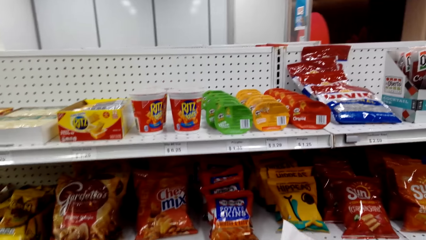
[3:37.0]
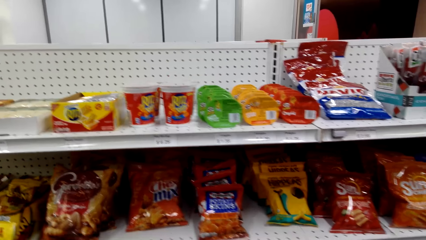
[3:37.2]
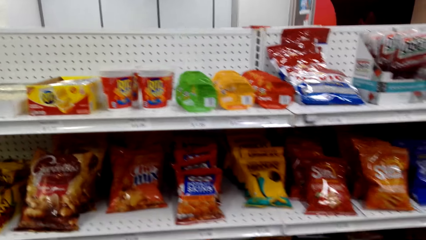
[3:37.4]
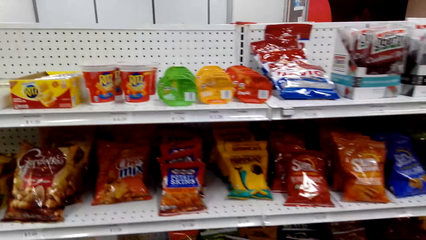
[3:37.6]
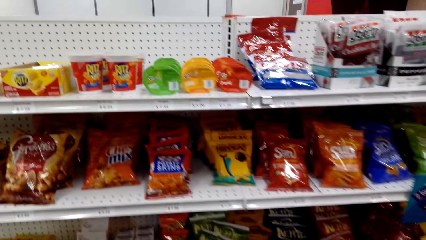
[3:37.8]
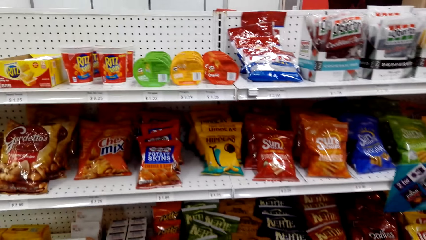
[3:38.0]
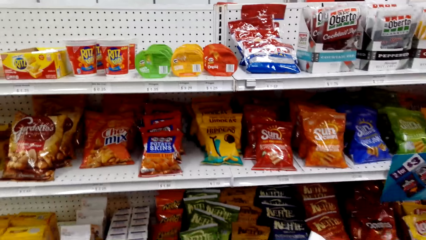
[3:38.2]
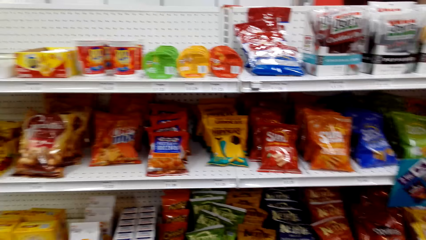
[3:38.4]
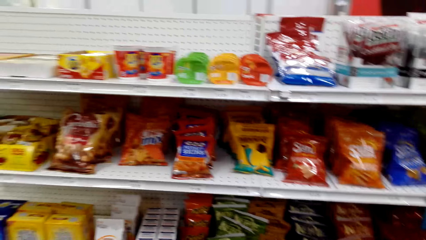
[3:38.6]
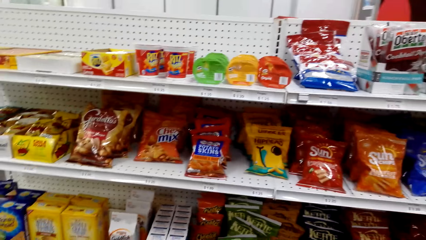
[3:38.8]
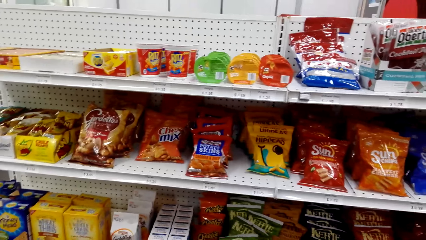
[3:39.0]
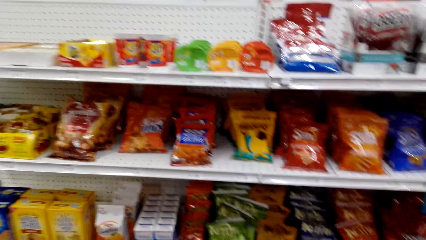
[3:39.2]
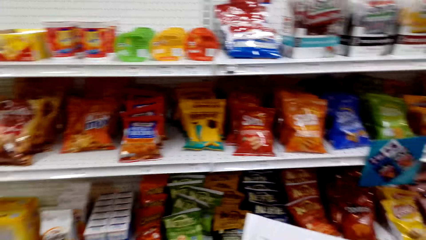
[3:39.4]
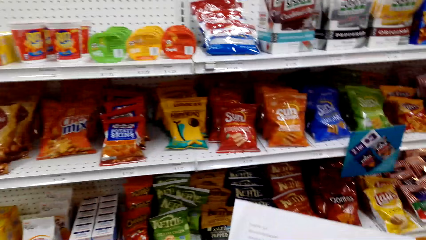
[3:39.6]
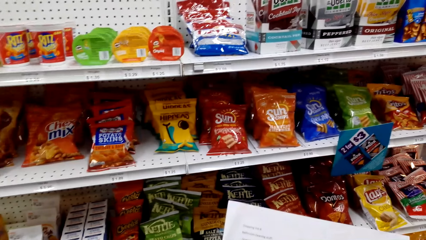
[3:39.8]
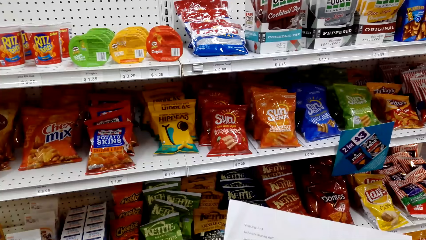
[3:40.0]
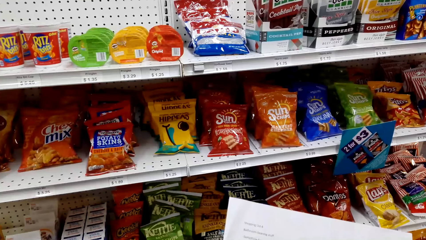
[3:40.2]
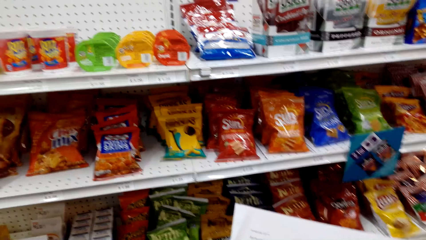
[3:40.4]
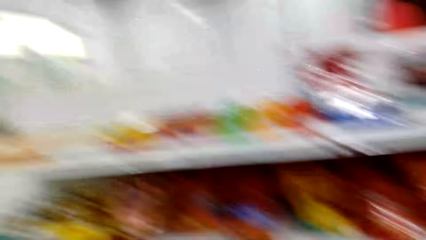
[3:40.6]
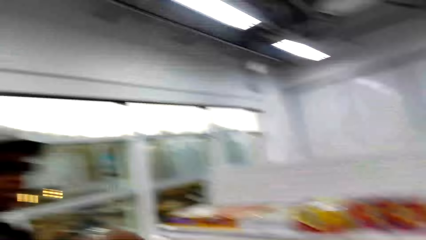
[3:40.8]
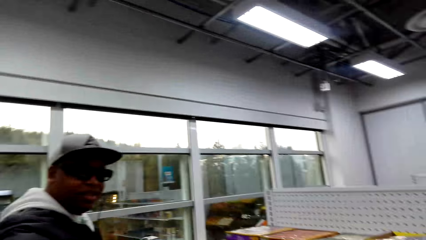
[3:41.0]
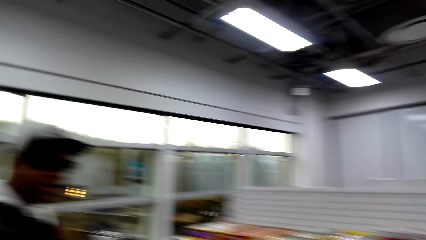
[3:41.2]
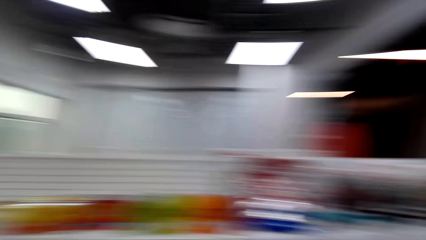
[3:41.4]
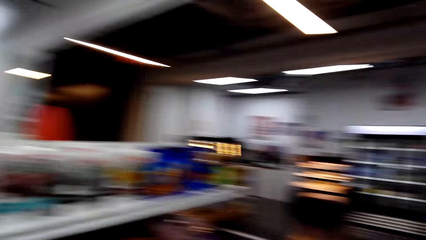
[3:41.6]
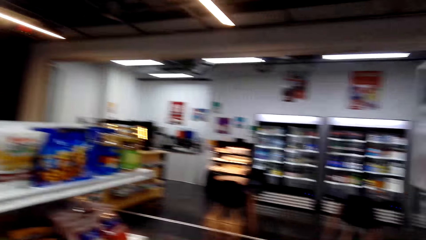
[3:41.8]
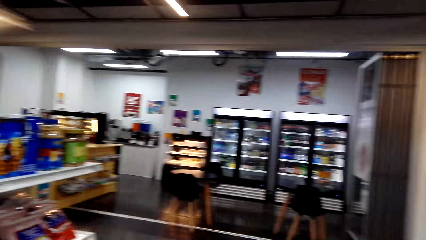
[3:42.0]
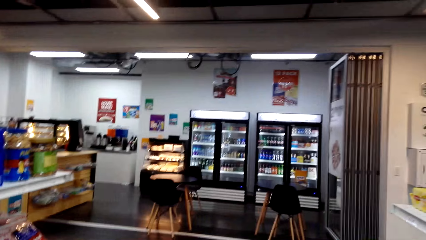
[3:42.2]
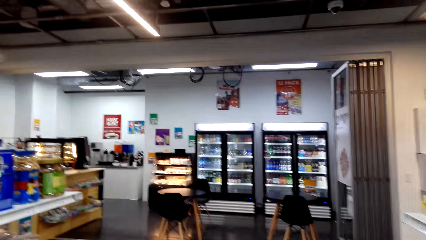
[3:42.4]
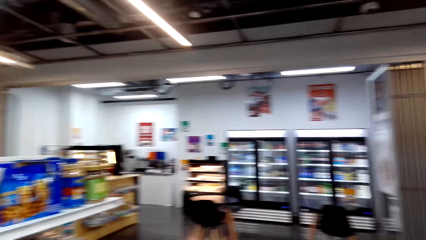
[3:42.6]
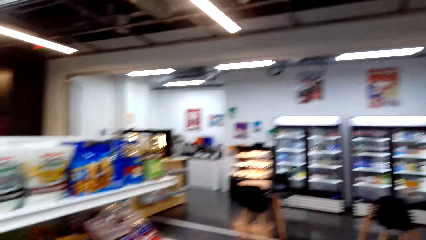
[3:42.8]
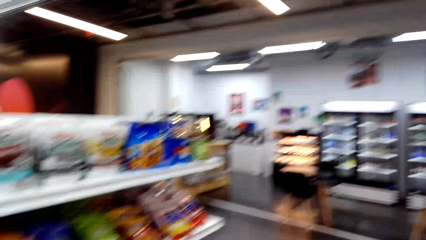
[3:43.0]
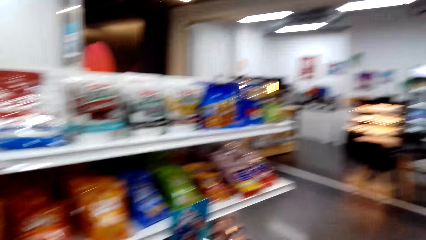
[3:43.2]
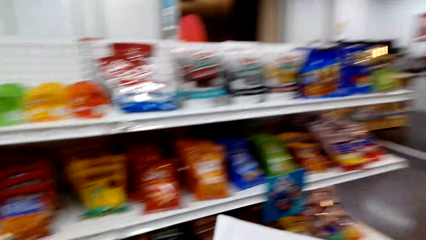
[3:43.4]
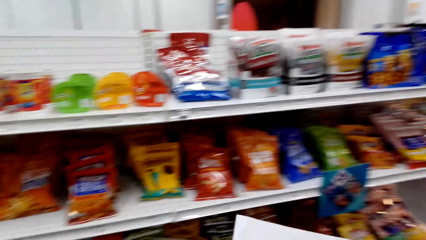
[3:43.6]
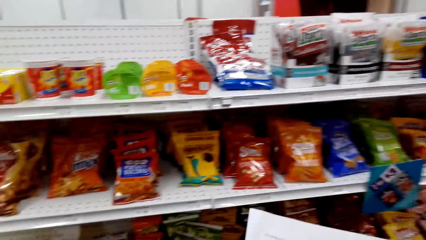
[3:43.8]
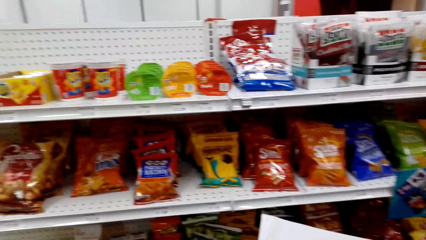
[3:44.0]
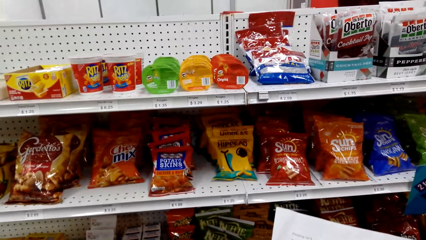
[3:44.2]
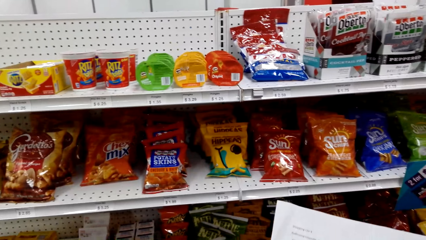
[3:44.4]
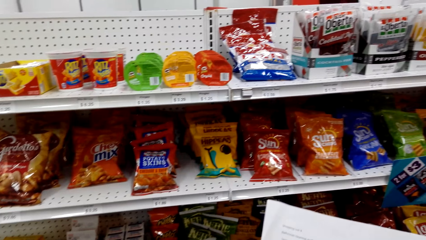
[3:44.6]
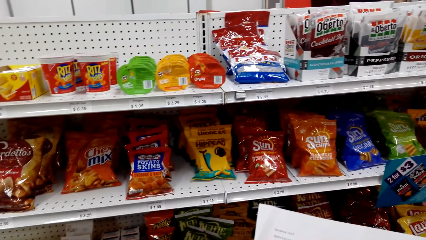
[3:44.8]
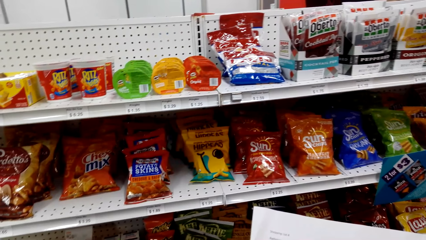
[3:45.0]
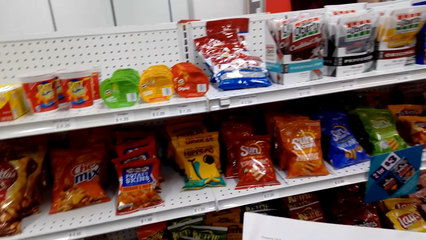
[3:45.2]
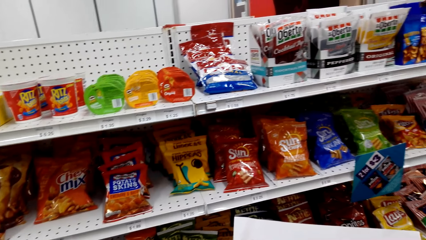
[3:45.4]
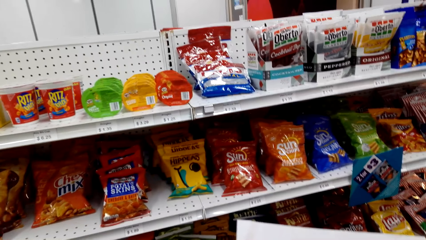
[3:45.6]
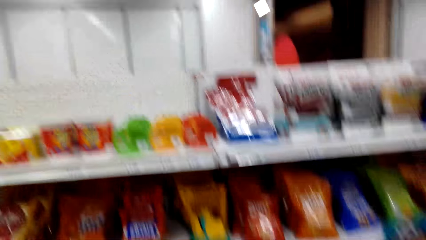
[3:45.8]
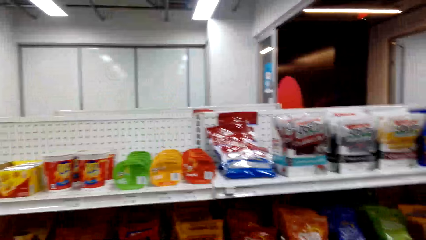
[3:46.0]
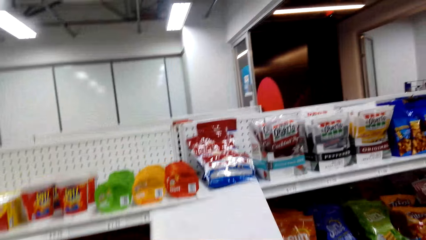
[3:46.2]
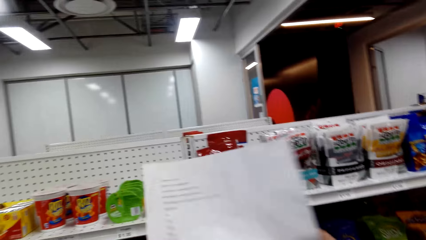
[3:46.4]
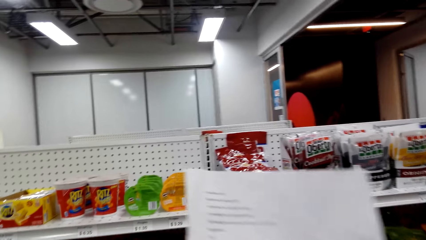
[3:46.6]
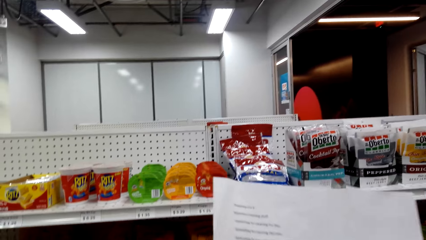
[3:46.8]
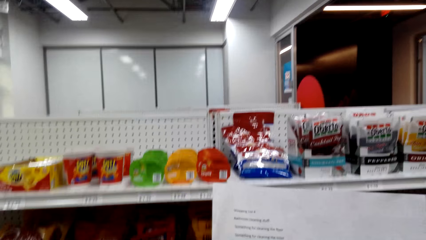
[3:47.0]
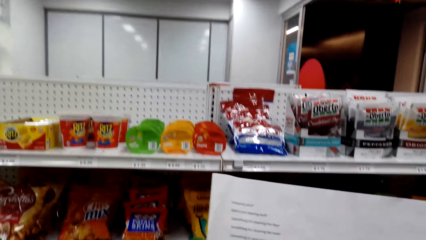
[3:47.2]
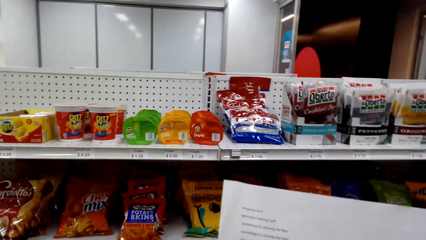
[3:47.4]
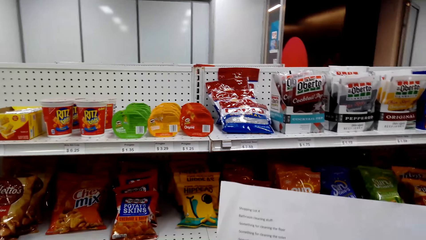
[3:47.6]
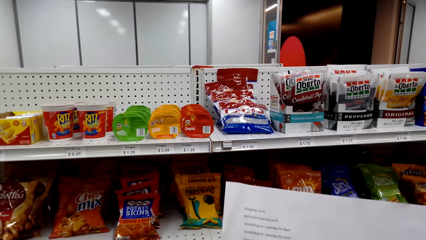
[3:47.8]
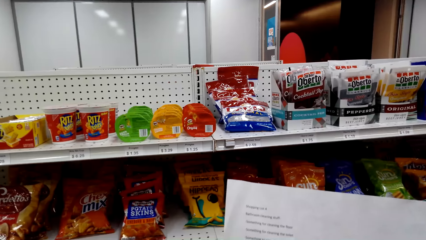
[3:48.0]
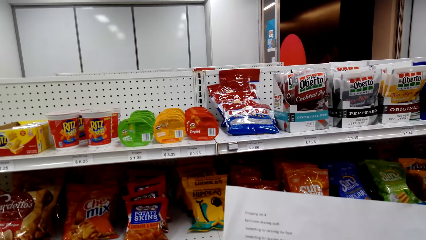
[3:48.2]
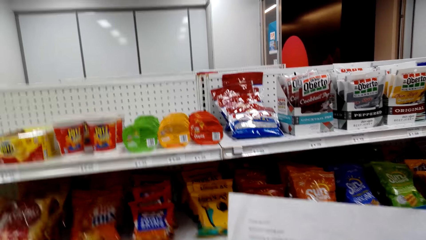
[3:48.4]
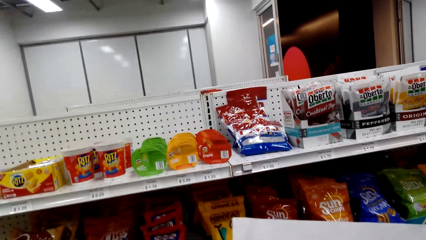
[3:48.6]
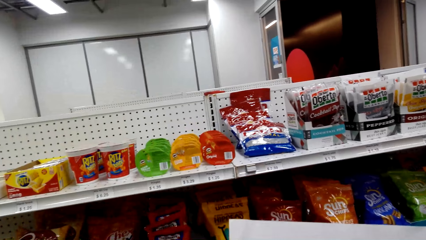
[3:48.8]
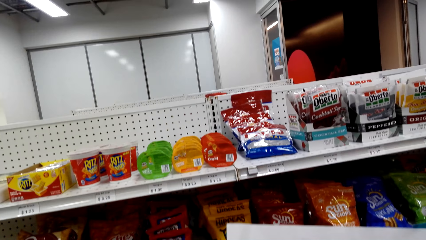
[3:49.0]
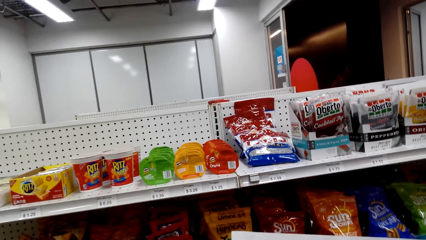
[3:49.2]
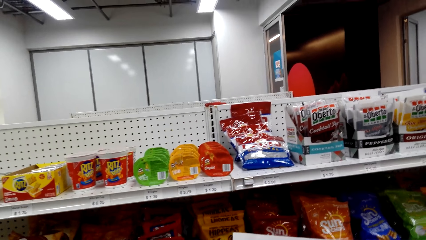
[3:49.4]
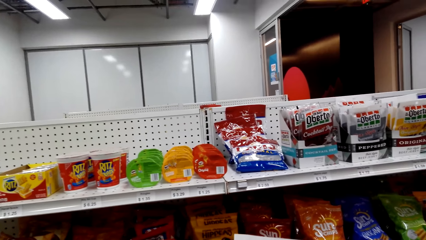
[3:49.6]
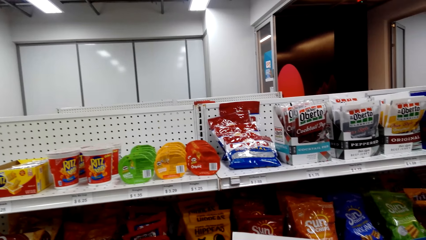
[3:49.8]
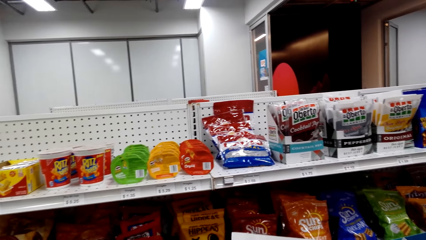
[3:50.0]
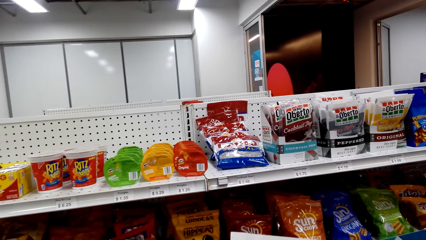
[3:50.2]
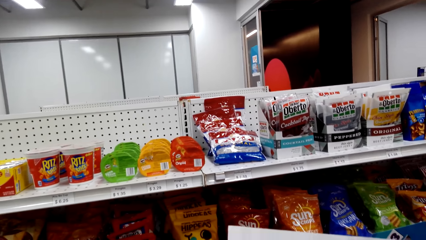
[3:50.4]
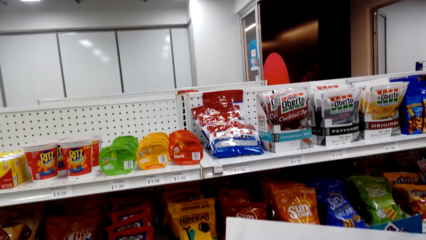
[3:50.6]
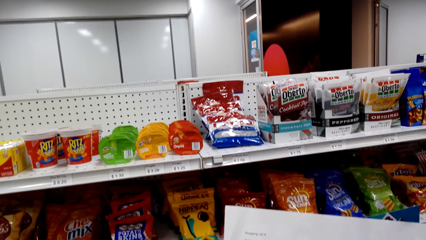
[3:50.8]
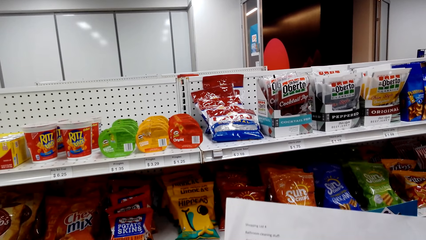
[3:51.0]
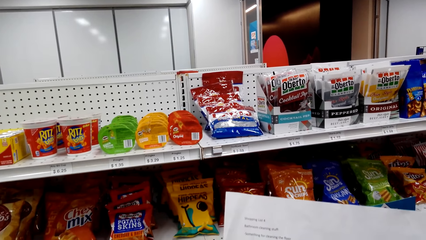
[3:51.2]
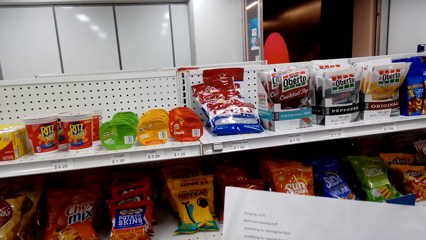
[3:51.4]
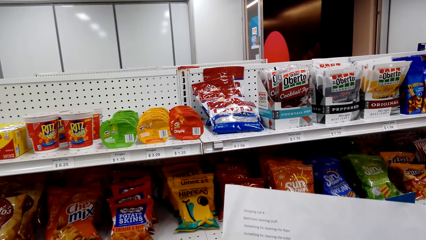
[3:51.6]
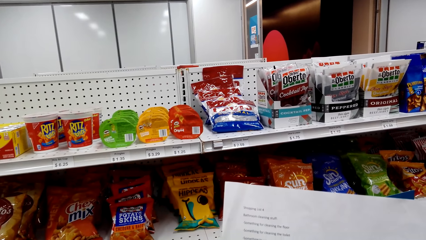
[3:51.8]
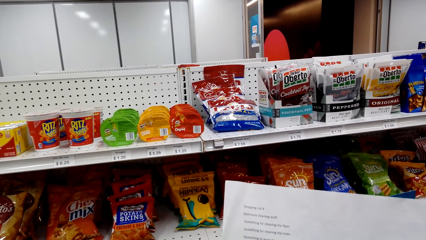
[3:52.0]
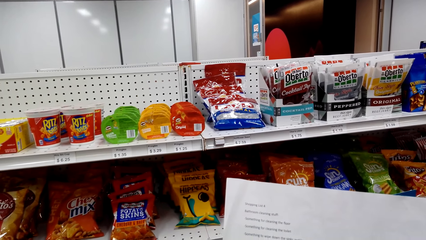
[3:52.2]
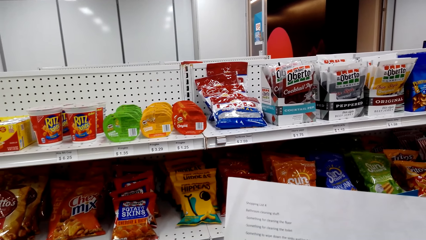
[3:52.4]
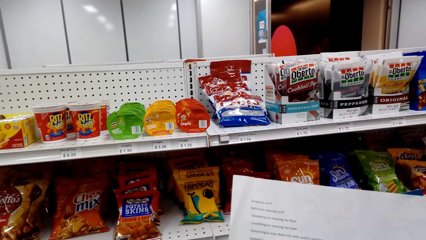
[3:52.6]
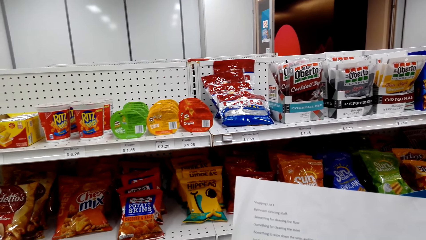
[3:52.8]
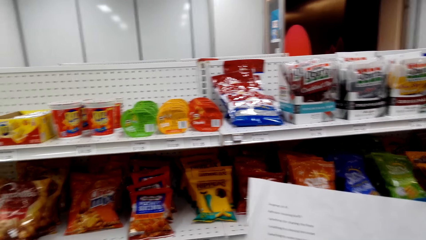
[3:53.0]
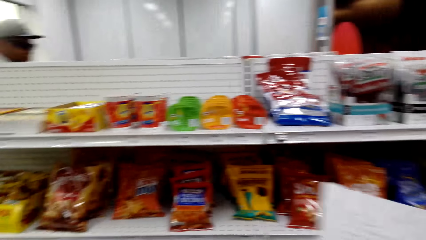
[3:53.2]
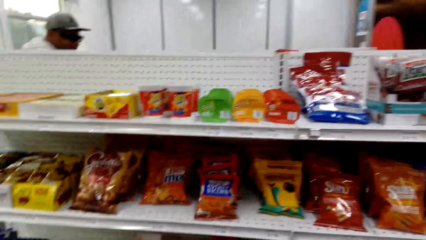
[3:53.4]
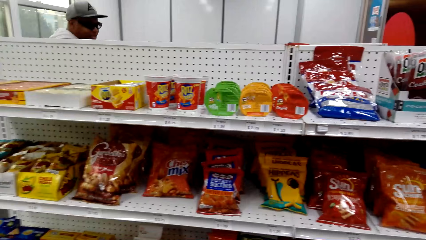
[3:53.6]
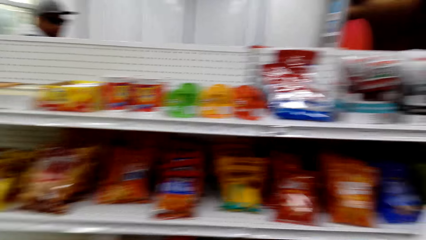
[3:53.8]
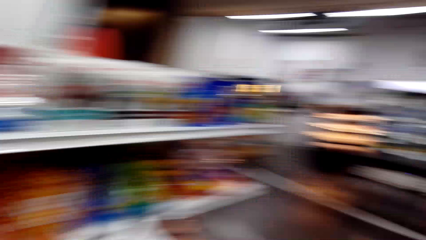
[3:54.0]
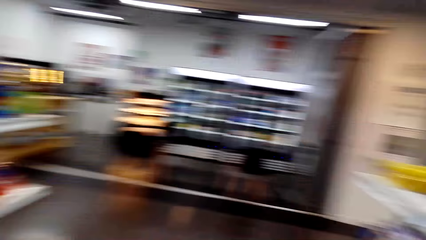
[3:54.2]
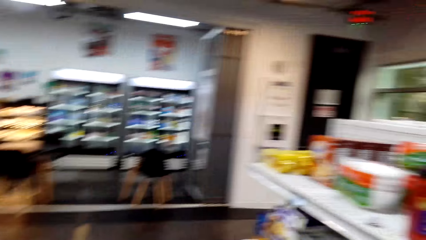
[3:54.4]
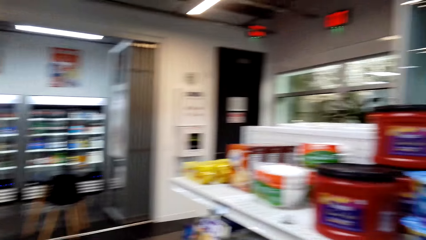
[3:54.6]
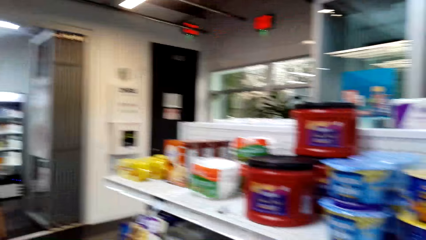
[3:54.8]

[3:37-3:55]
The camera wearer looks around. They read the paper.
